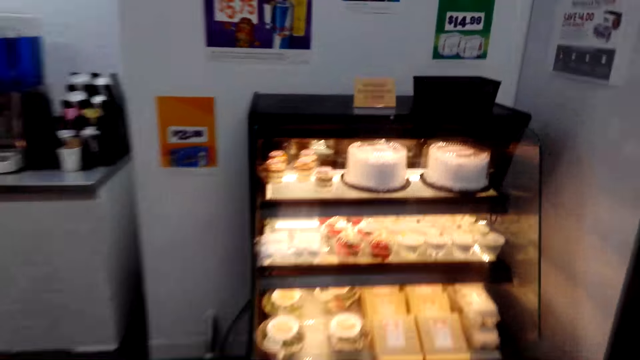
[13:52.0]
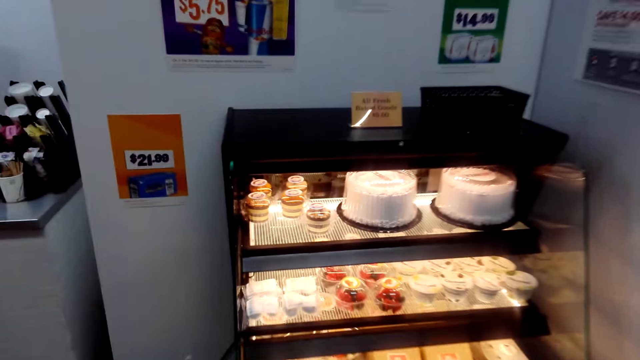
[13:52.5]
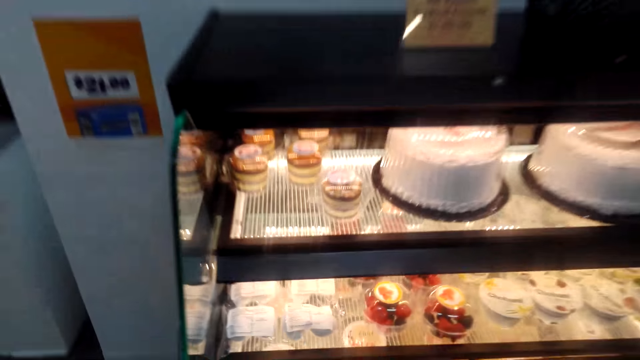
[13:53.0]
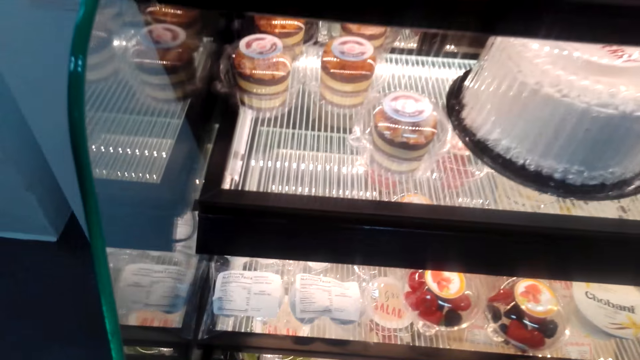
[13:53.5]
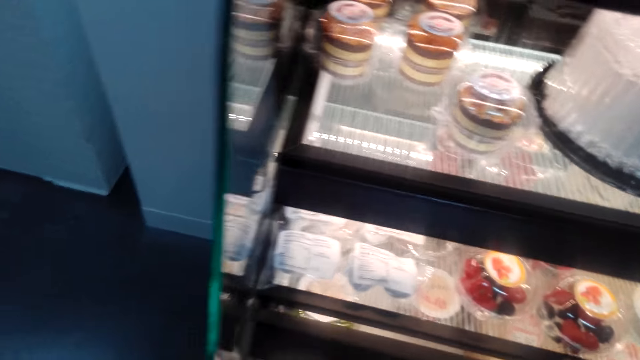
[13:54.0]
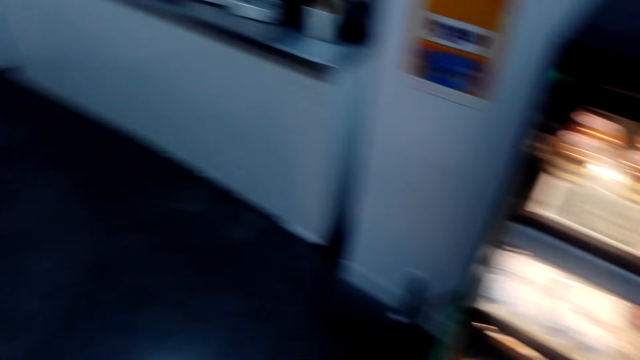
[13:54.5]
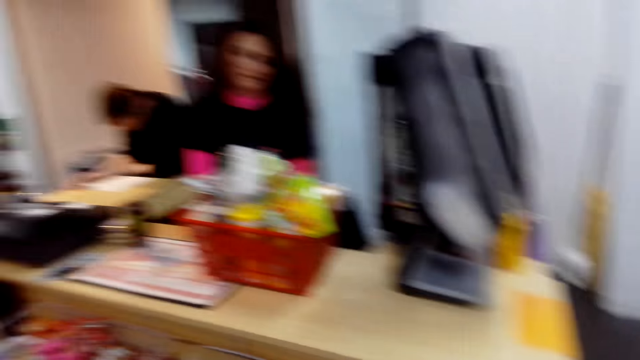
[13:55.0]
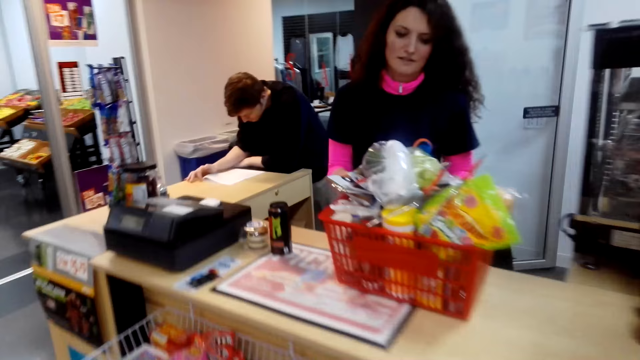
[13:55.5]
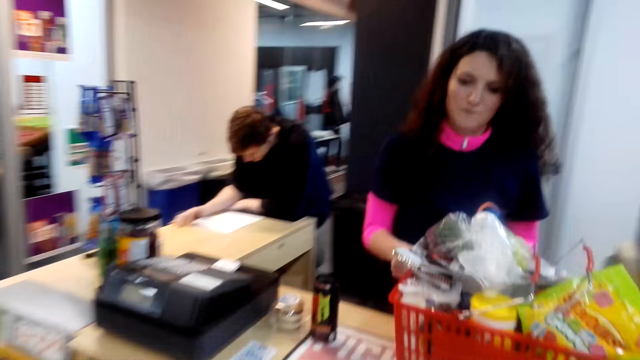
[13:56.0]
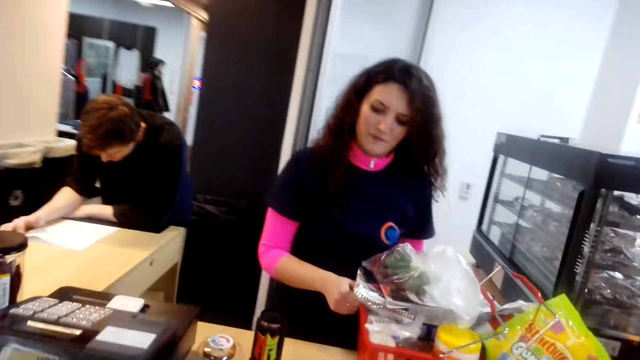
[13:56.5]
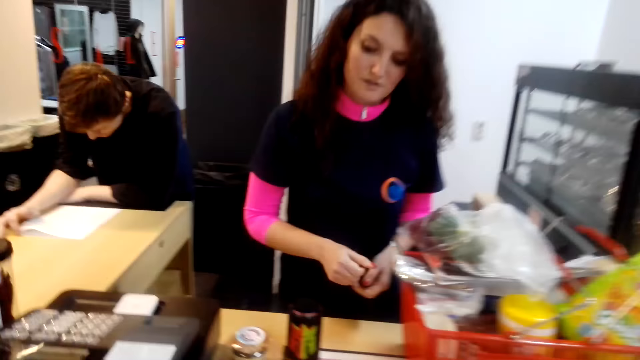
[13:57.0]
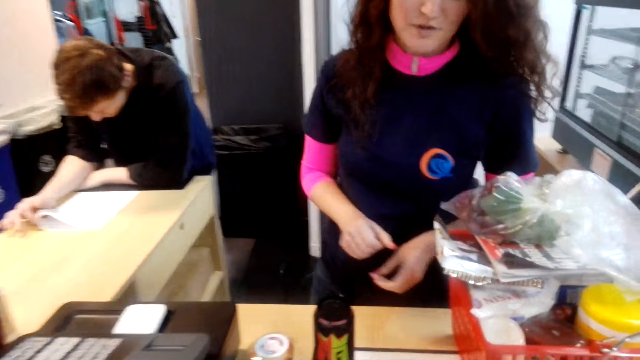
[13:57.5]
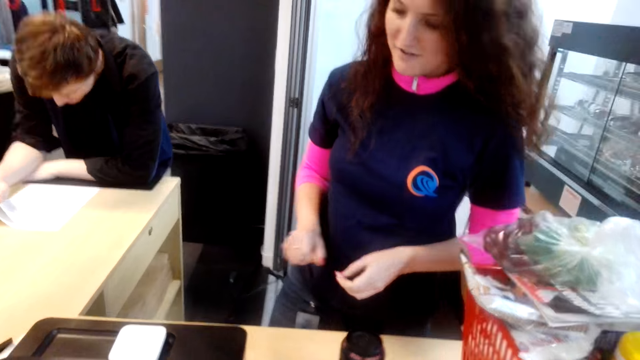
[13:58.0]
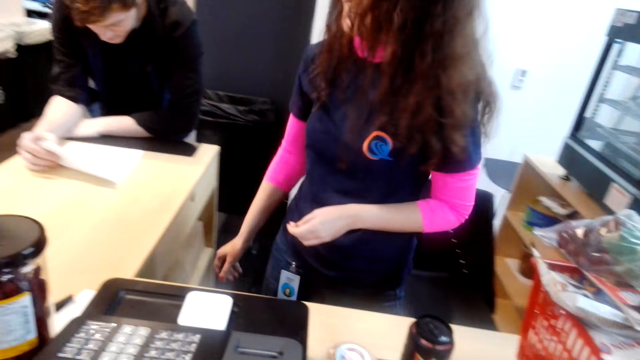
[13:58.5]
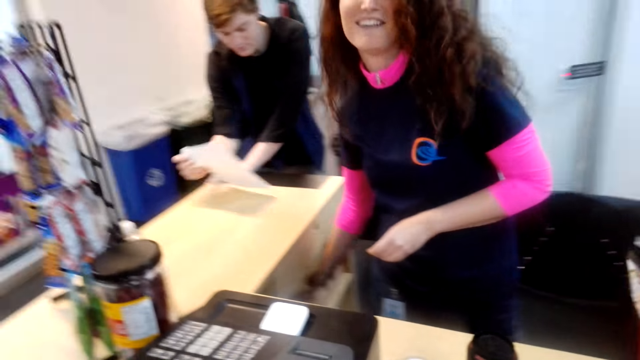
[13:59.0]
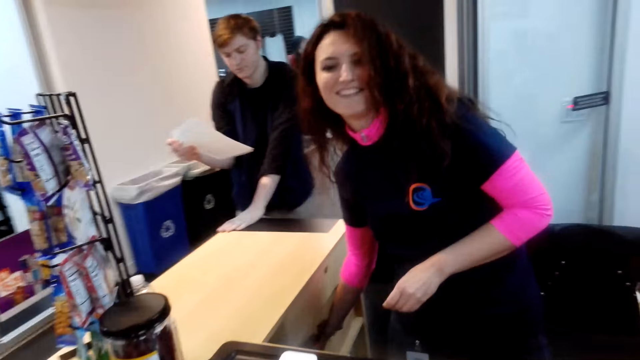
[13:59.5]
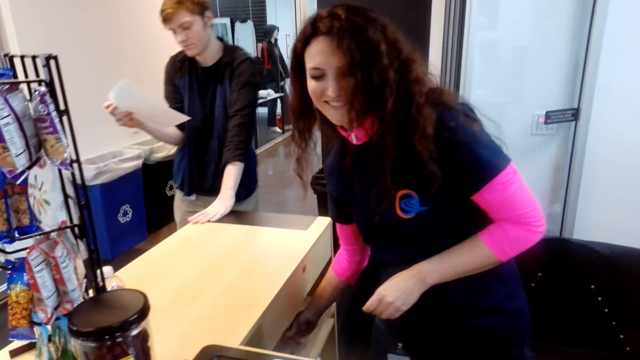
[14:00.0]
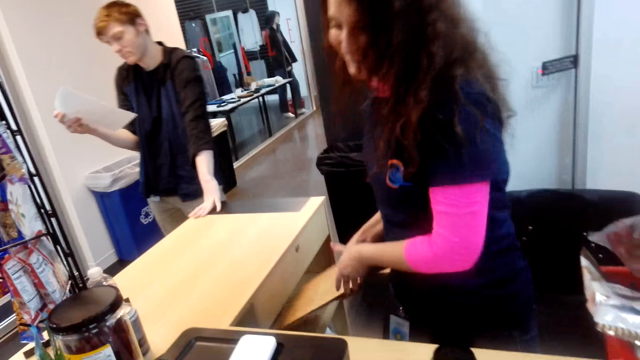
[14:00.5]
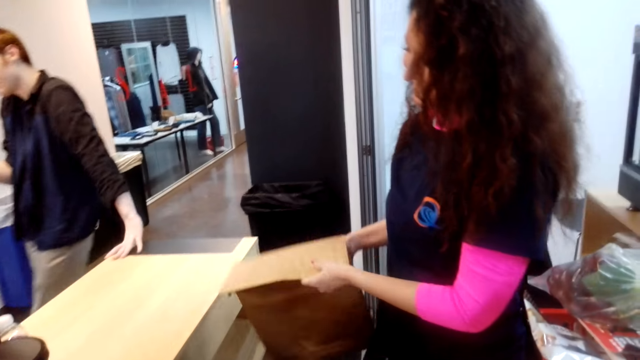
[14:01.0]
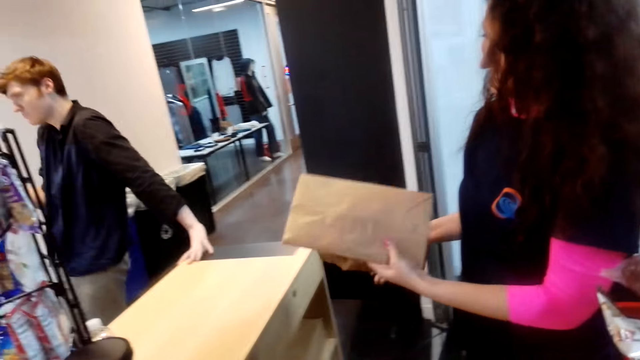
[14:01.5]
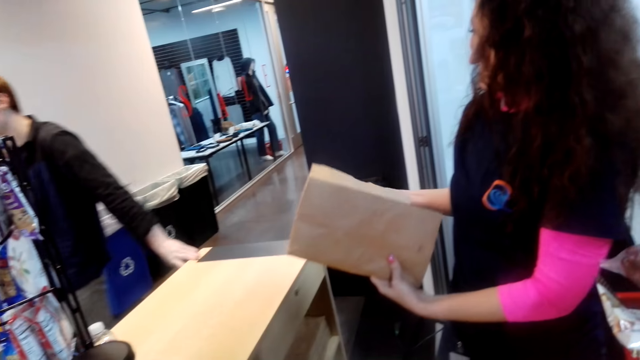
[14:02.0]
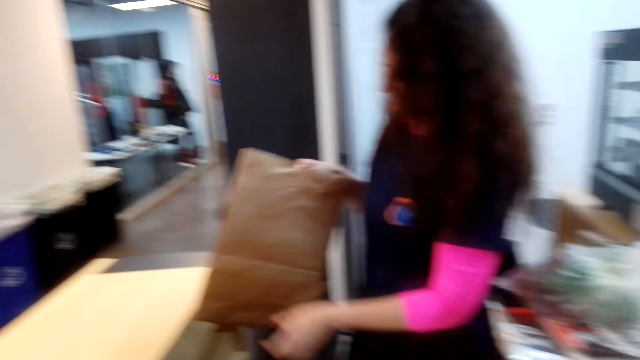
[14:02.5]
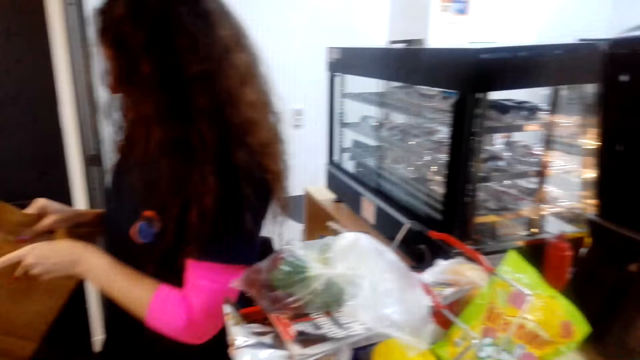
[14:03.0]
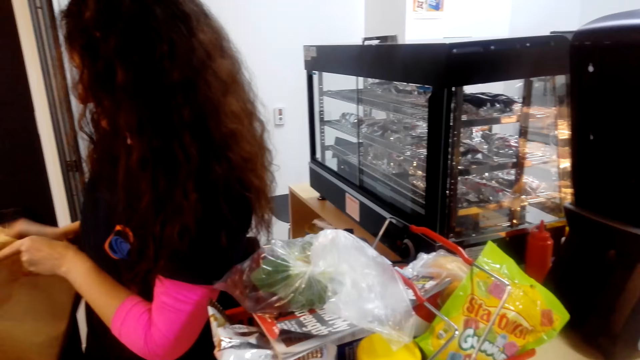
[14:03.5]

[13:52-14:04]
A person takes a paper bag.

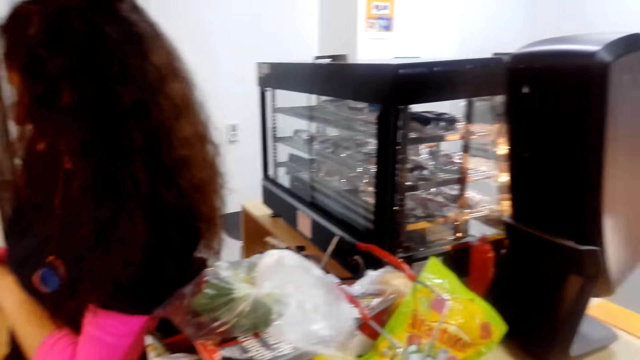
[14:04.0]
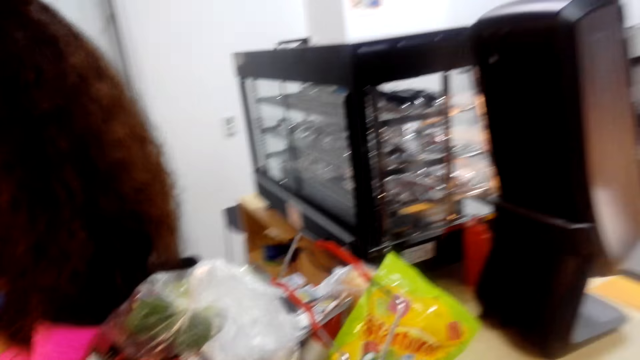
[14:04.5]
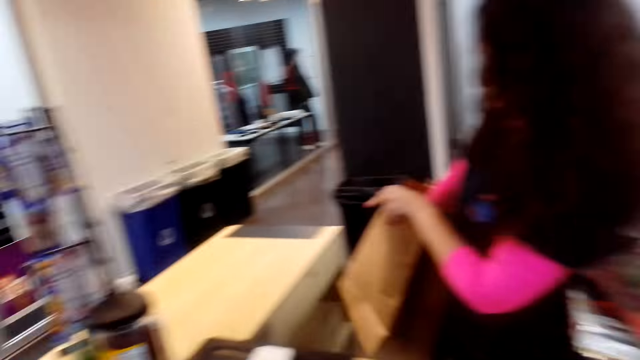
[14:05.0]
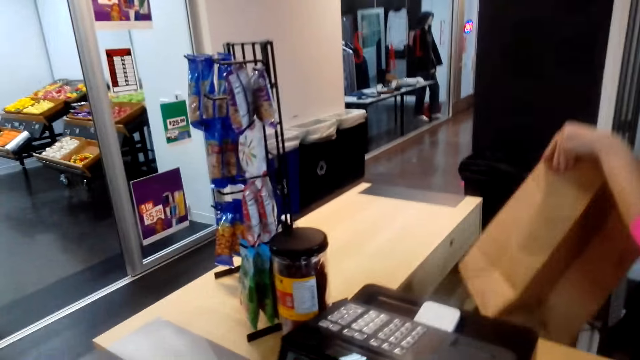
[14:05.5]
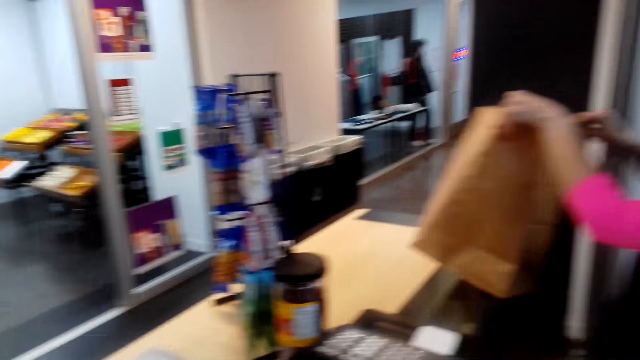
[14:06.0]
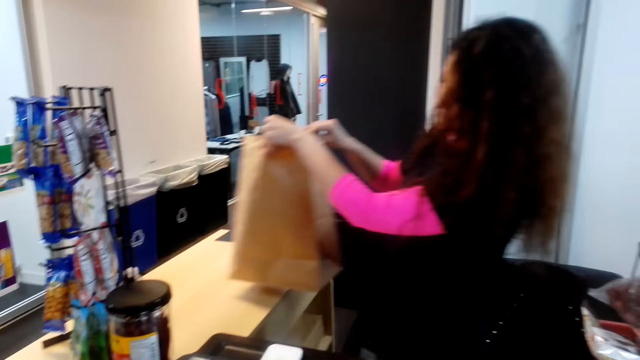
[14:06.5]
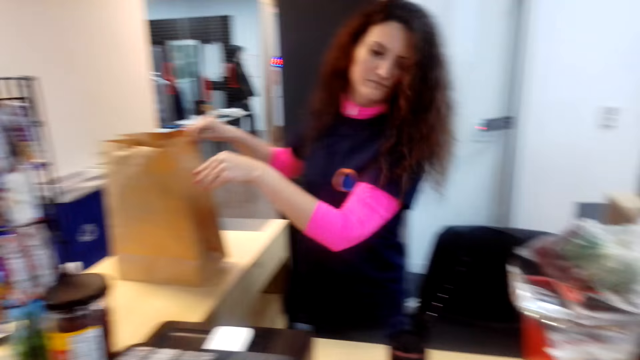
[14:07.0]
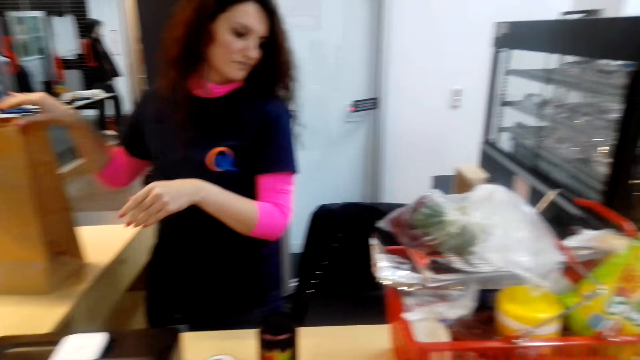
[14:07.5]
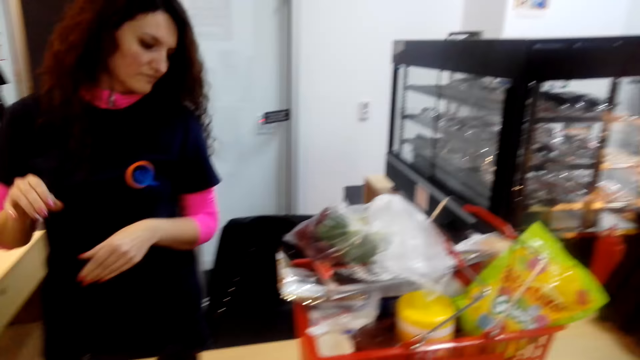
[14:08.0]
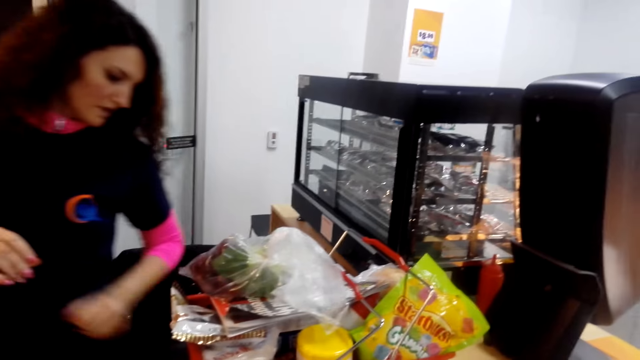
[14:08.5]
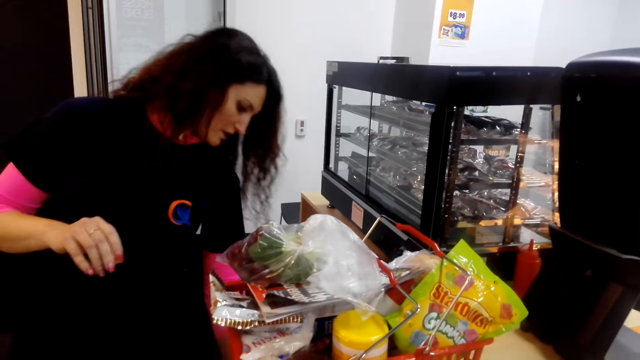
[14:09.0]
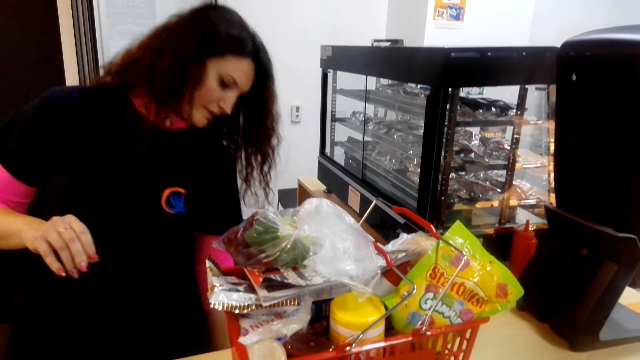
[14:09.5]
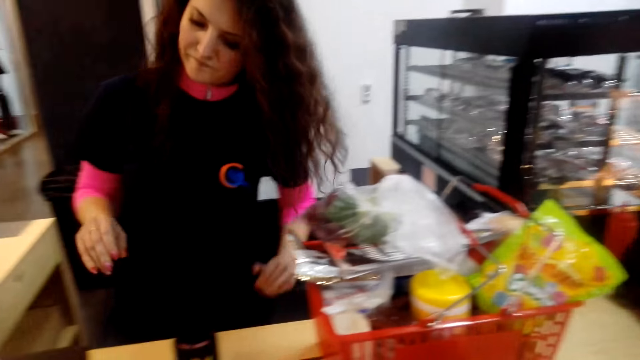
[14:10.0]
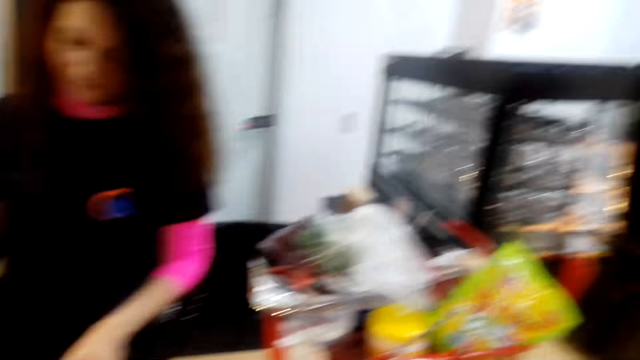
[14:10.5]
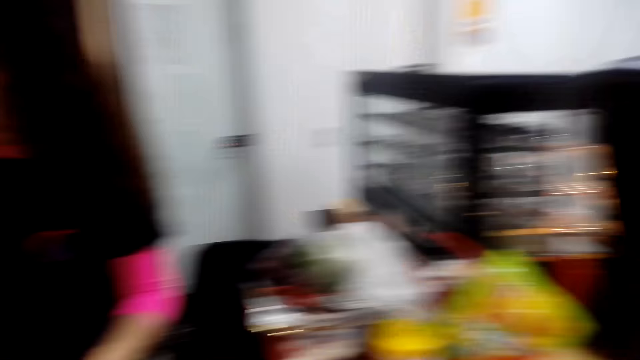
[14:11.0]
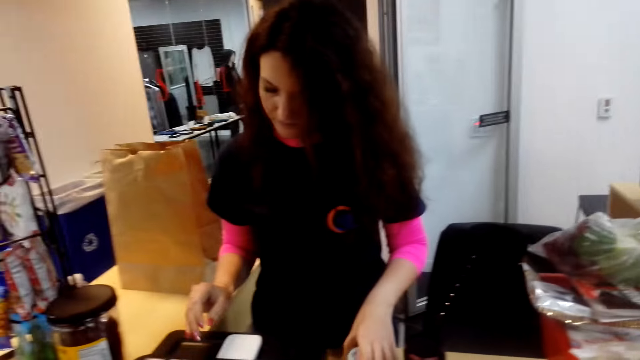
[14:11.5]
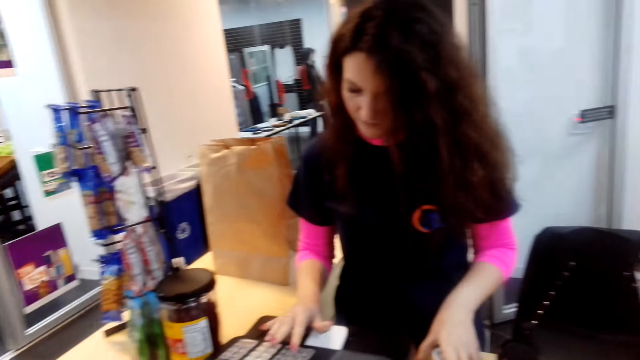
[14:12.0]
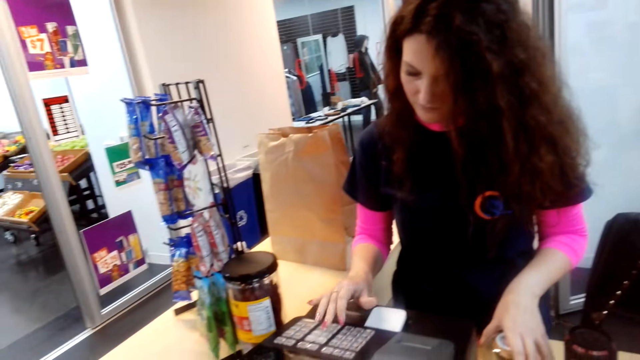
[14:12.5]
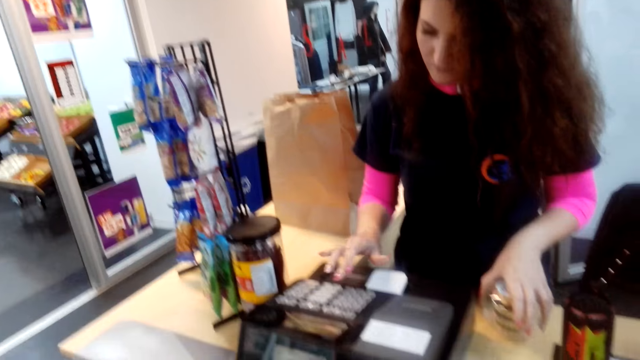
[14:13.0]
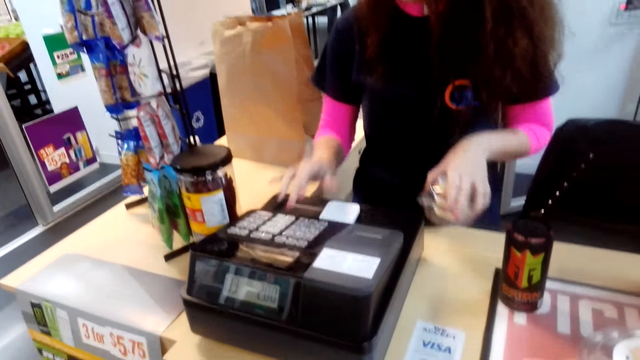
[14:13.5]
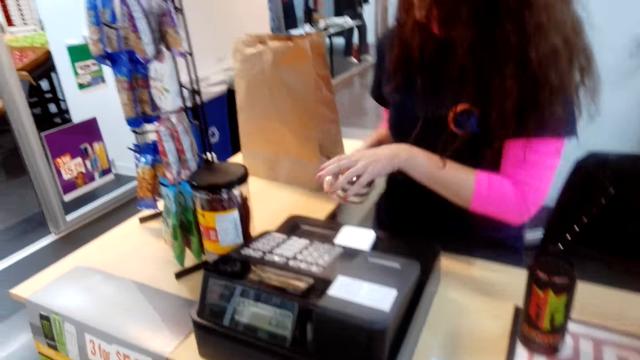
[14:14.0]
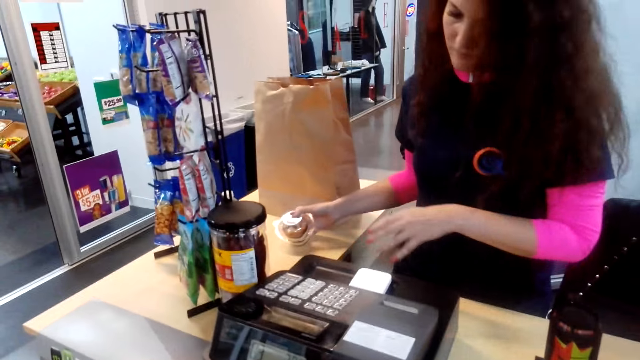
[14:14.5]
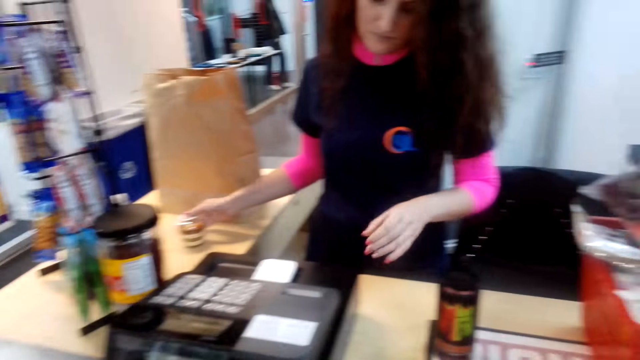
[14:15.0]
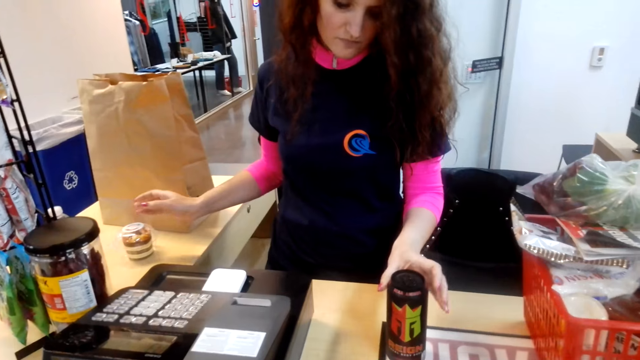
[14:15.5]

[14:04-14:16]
A person calculates the prices of the stuff bought using a counter machine.
